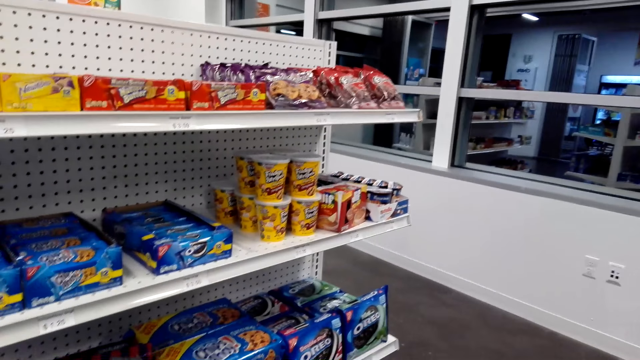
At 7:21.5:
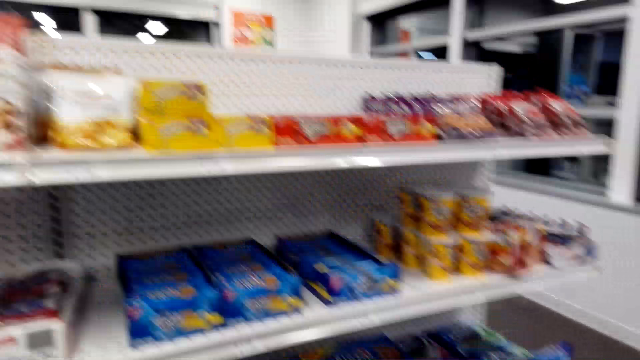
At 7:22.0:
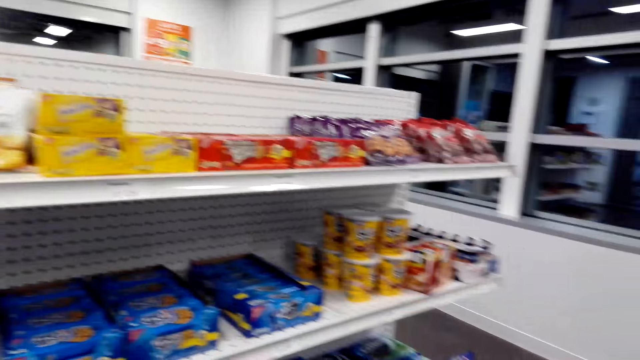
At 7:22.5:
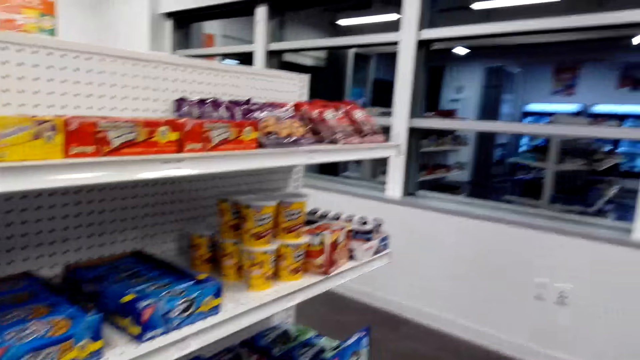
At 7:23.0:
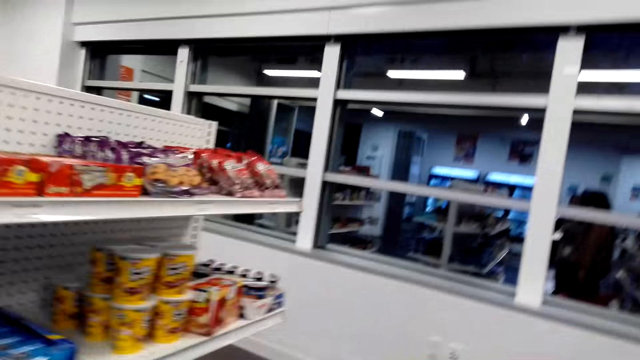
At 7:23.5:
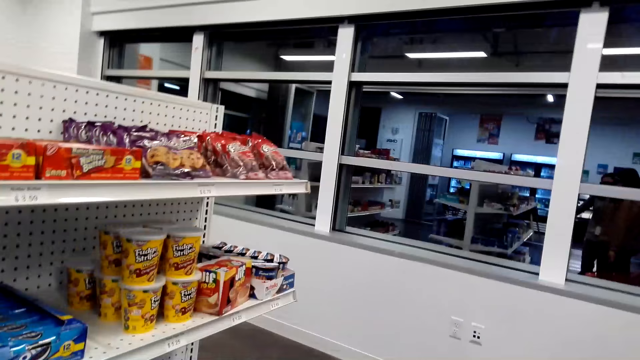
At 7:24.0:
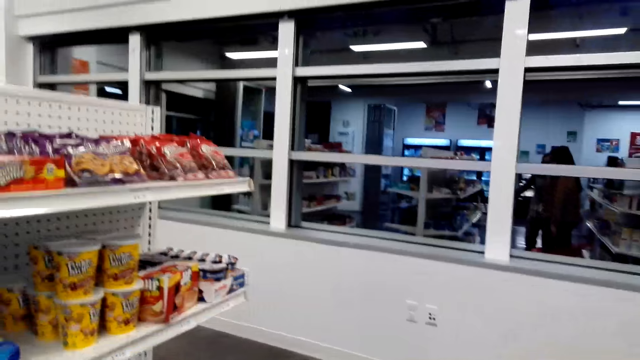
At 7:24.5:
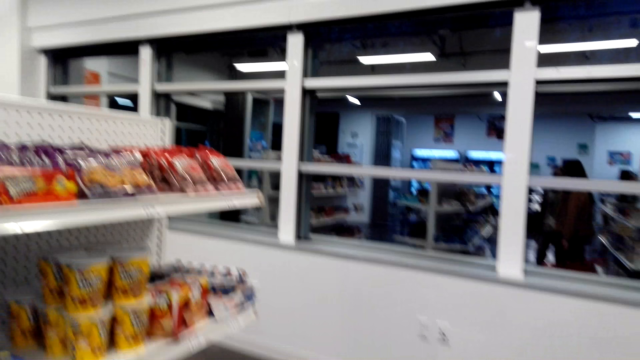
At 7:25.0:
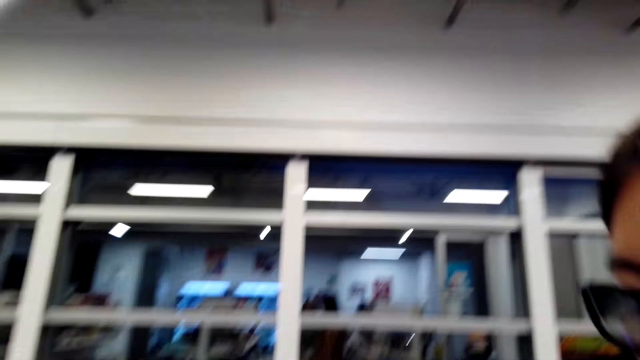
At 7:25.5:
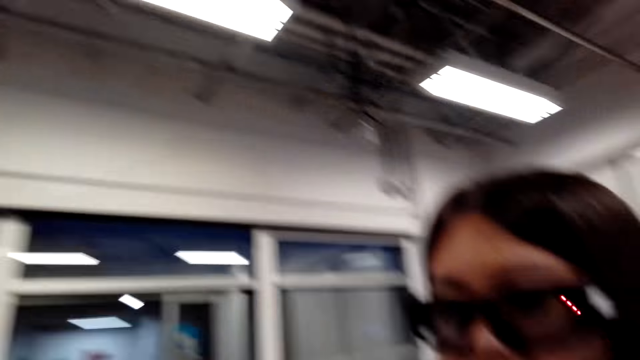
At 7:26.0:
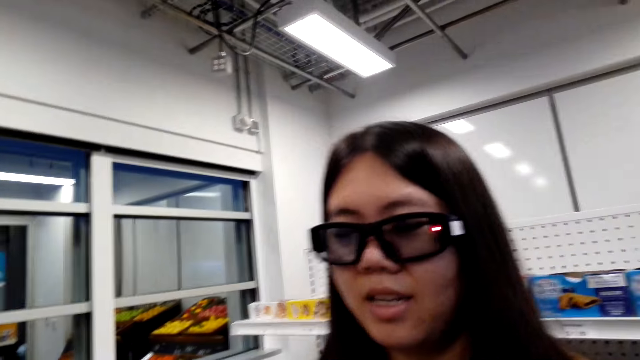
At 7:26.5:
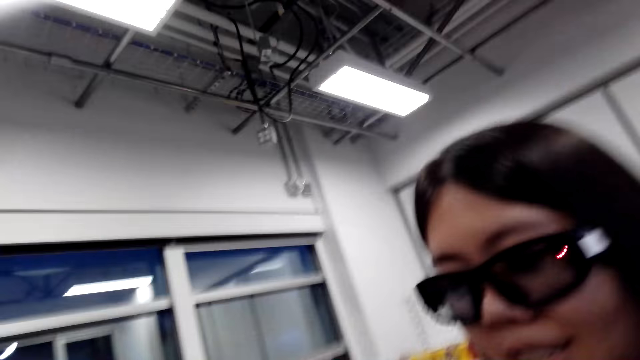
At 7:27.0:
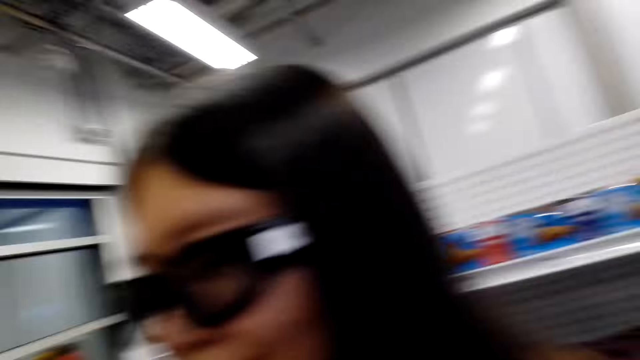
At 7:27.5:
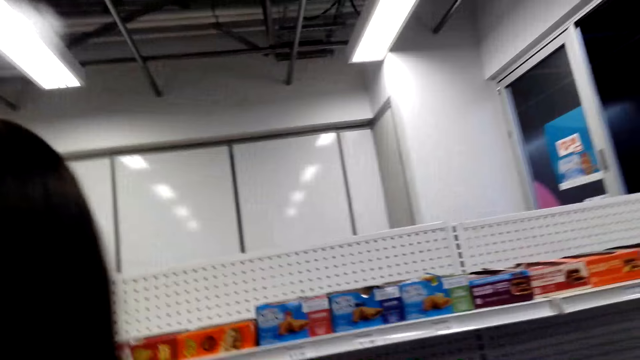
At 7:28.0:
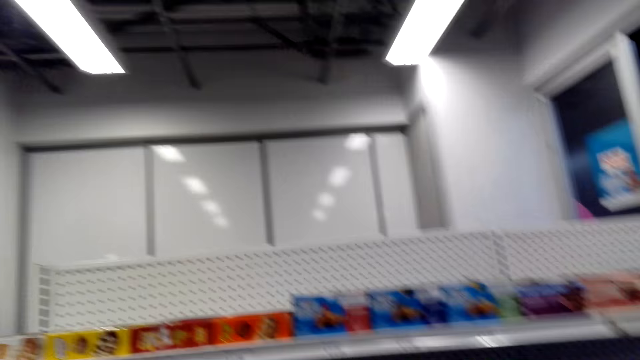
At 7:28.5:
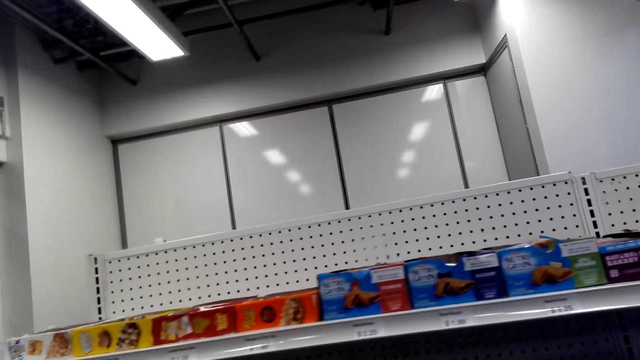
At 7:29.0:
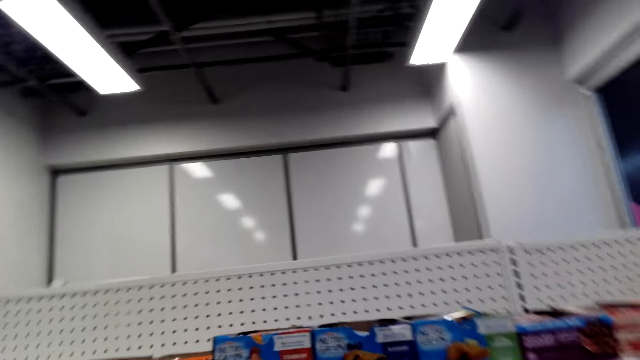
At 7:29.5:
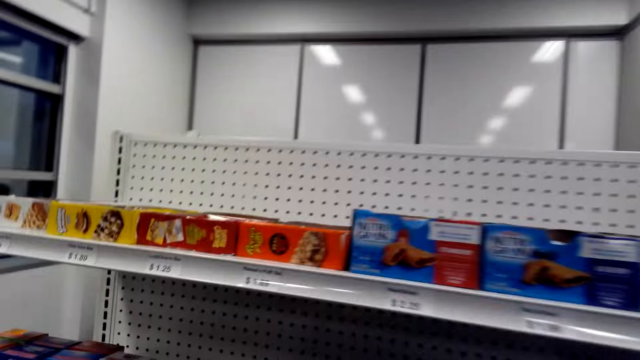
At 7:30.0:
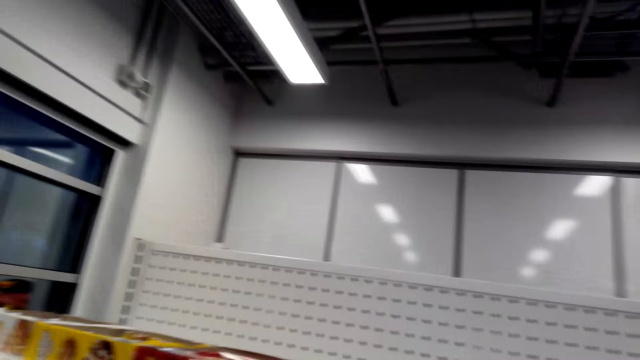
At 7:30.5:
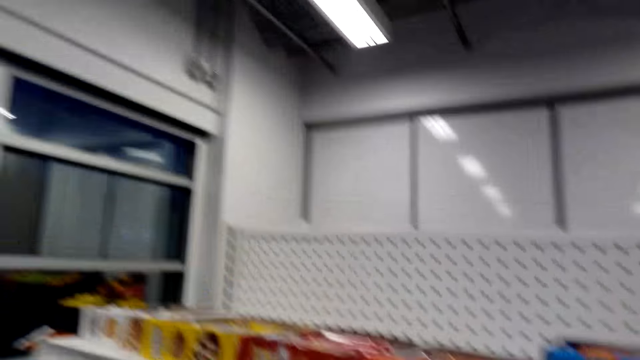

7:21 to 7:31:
The camera wearer looks around the shelf.

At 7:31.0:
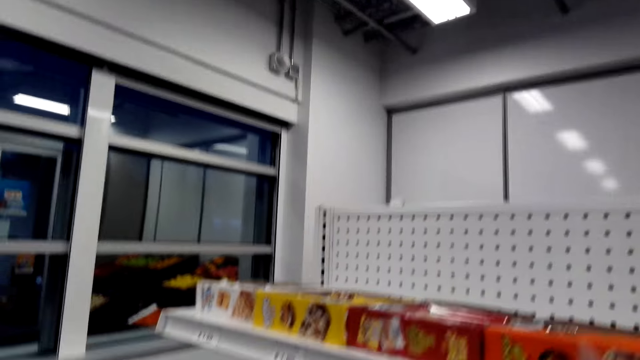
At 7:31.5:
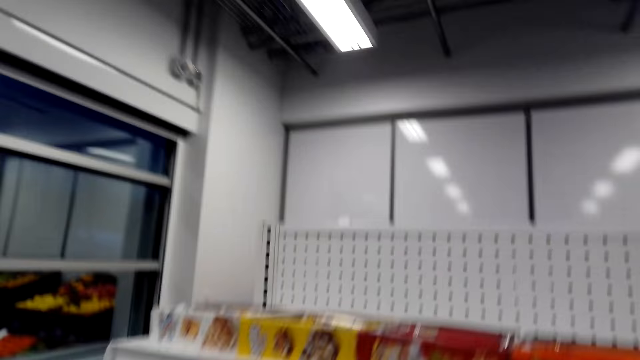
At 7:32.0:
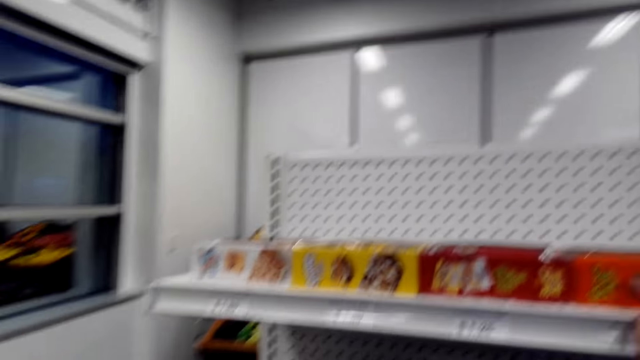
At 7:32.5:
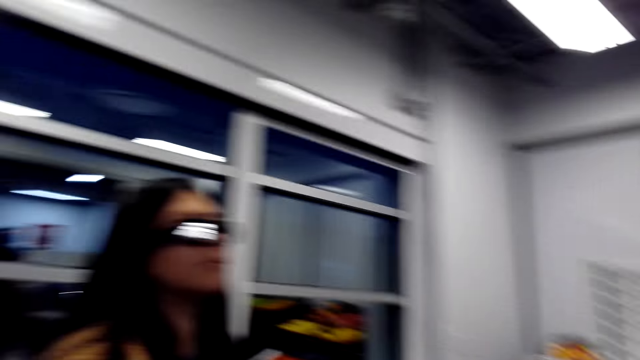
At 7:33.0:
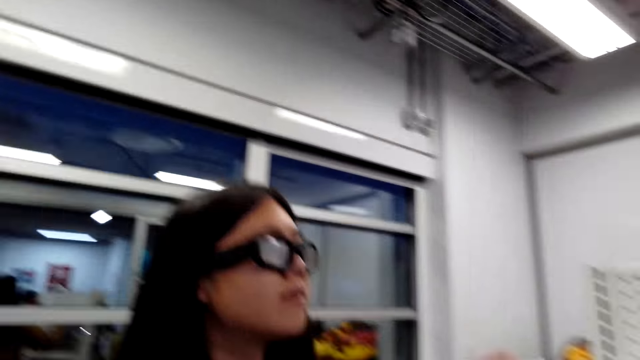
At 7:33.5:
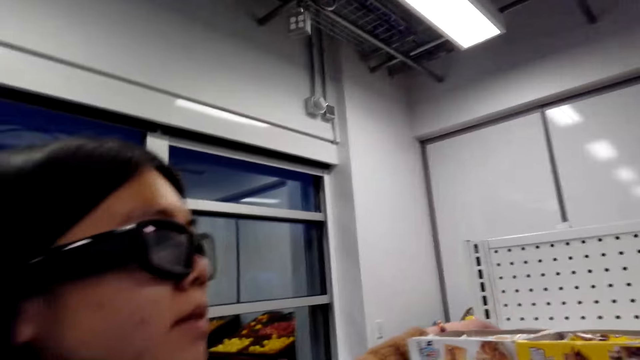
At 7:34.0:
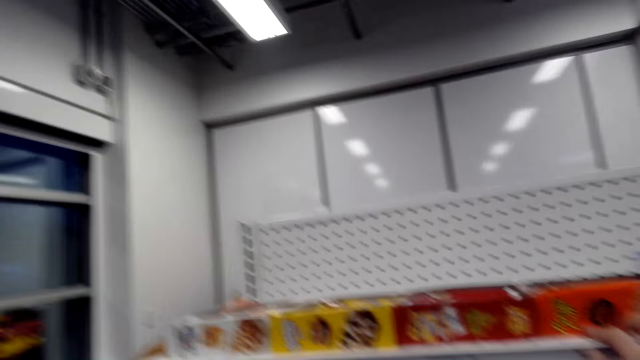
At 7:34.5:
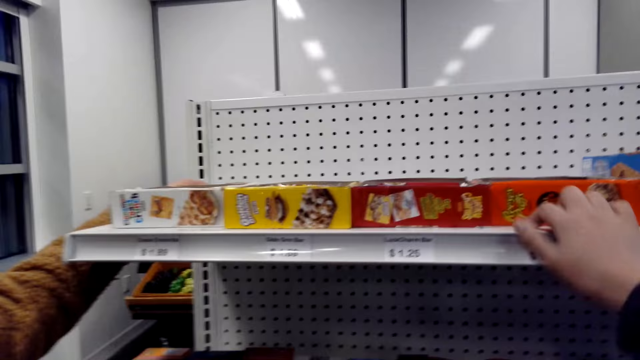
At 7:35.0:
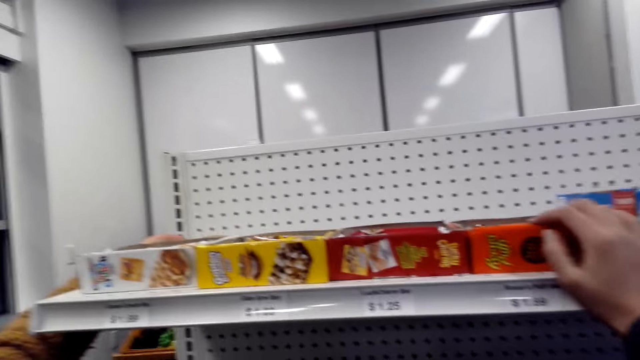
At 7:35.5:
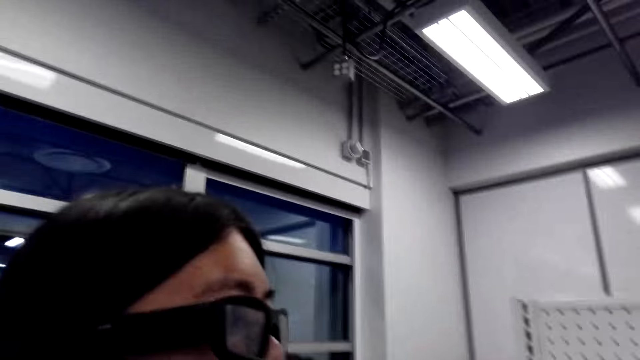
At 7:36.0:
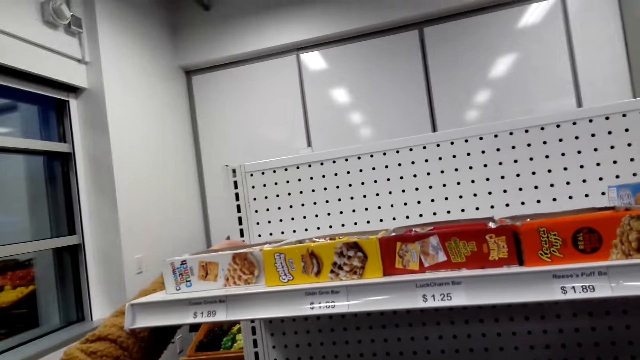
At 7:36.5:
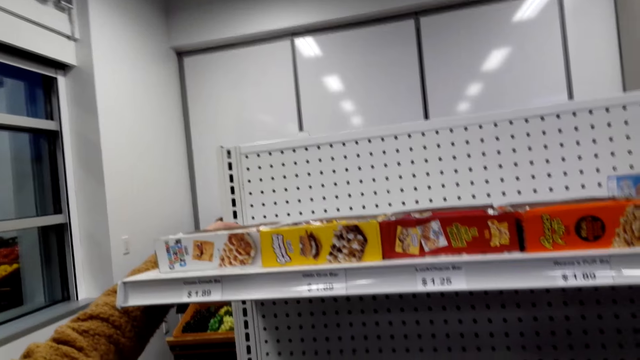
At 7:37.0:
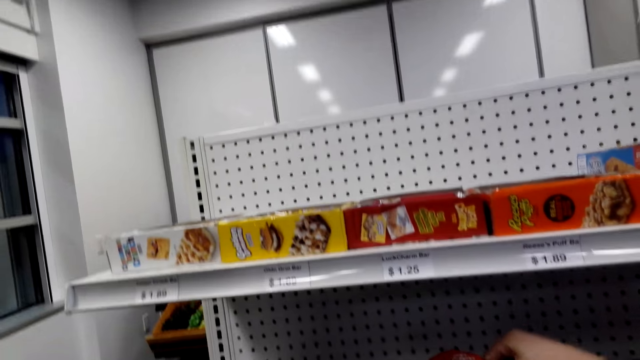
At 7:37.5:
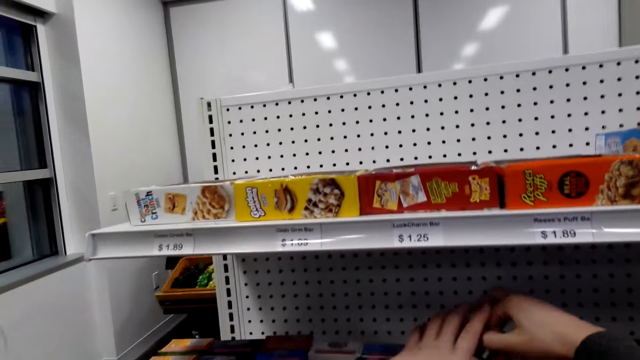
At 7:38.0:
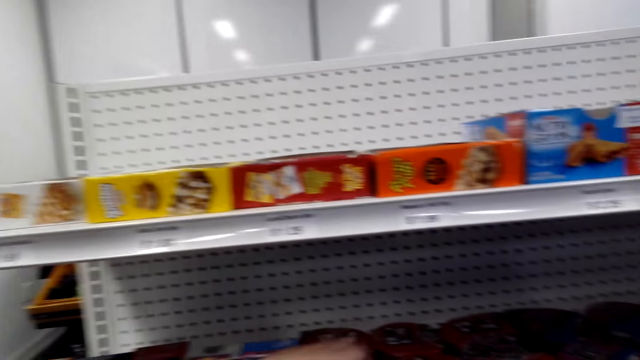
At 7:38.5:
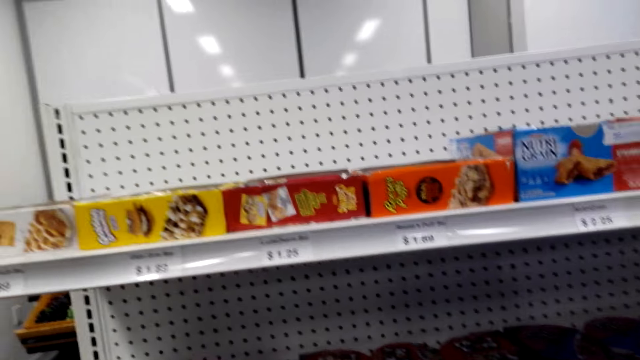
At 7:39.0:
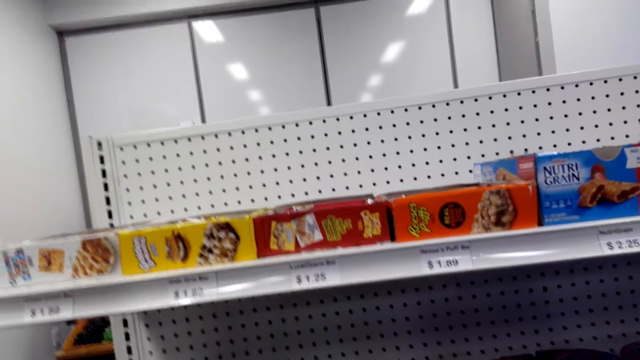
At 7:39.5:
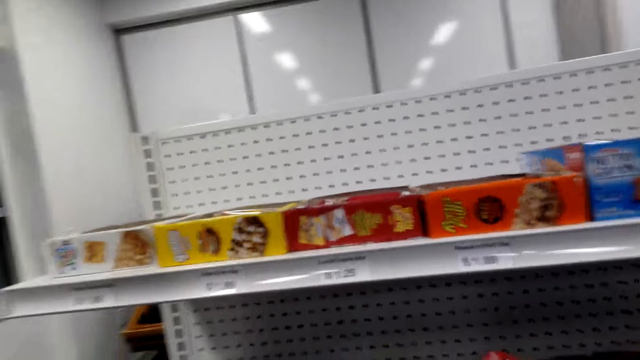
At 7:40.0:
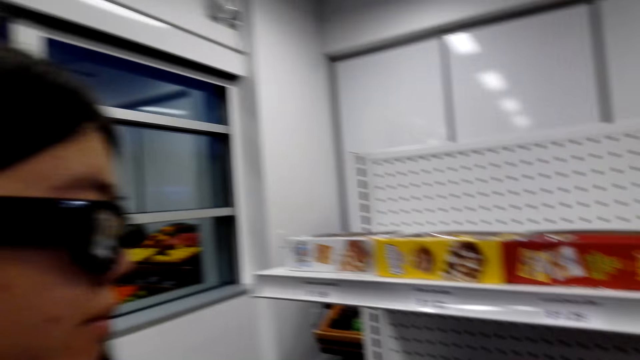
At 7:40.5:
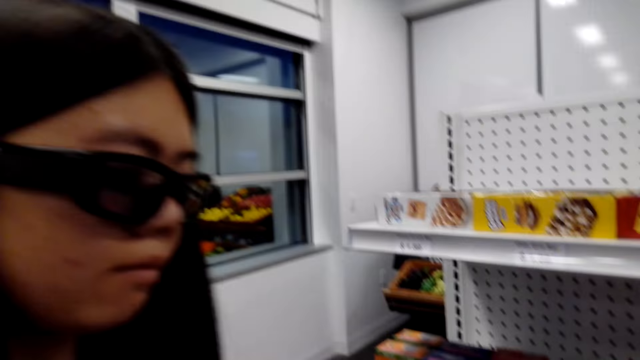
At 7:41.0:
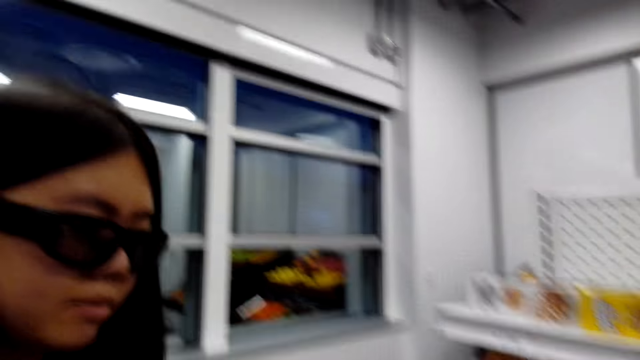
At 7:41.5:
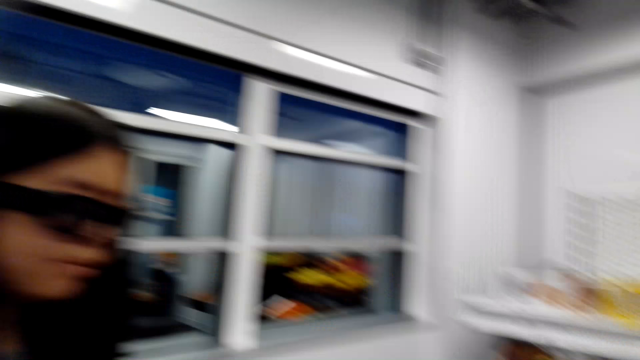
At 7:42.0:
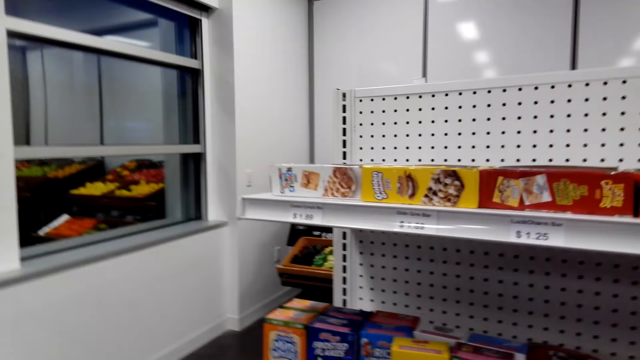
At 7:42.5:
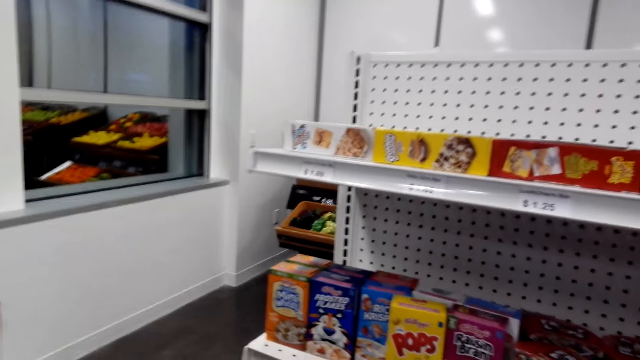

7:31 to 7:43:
The camera wearer dialogues with a woman. They pick a snack from the shelf. They talk to the woman.
